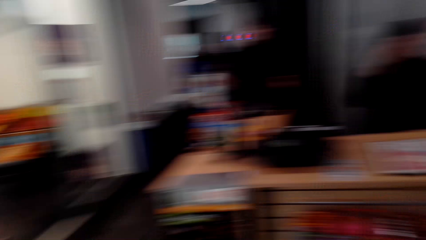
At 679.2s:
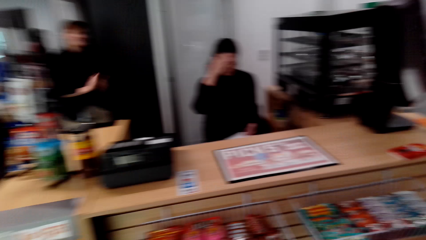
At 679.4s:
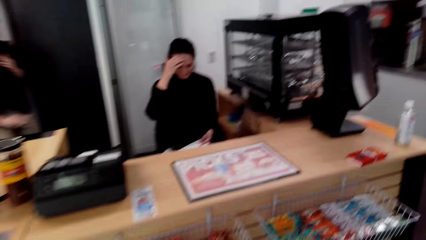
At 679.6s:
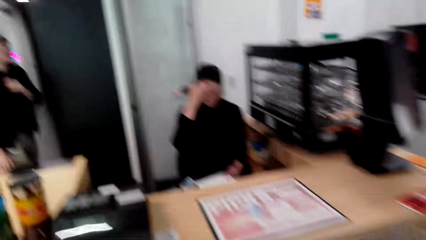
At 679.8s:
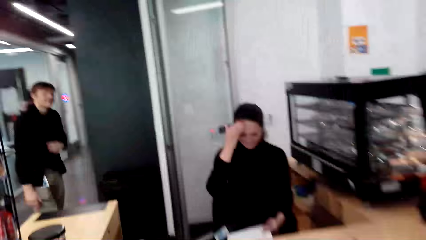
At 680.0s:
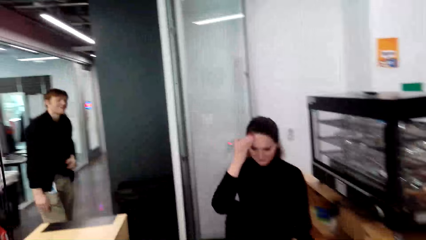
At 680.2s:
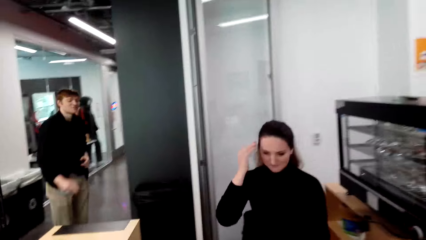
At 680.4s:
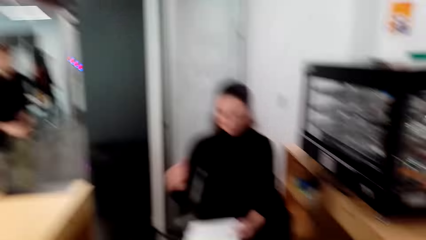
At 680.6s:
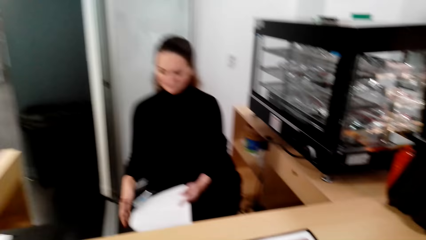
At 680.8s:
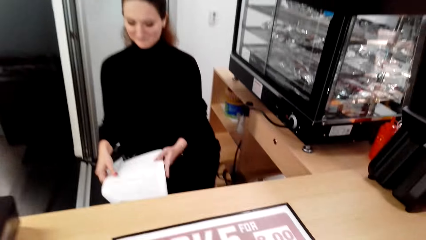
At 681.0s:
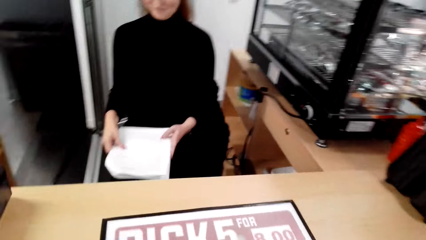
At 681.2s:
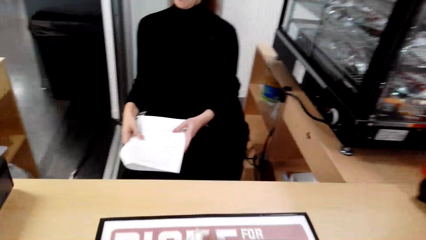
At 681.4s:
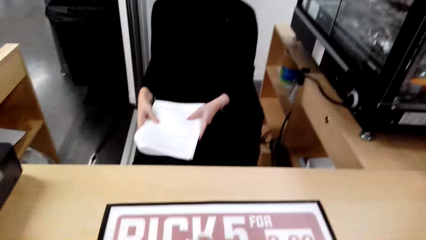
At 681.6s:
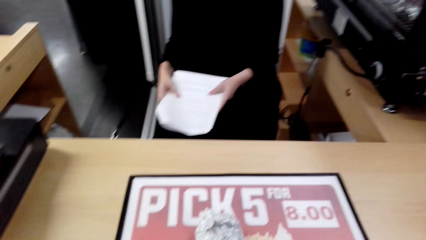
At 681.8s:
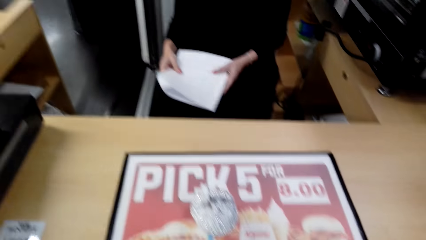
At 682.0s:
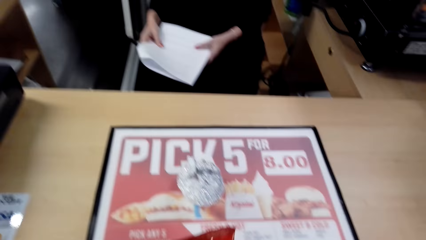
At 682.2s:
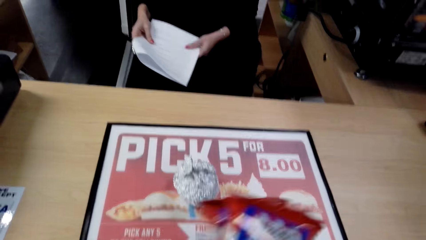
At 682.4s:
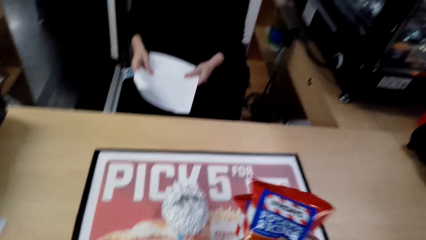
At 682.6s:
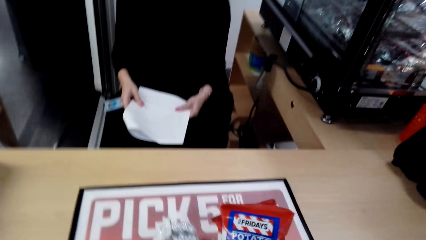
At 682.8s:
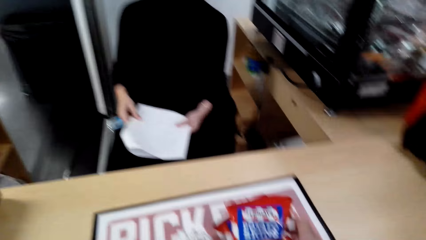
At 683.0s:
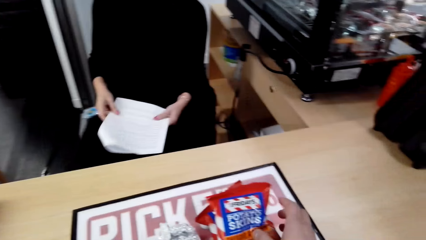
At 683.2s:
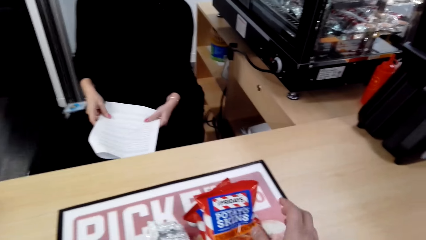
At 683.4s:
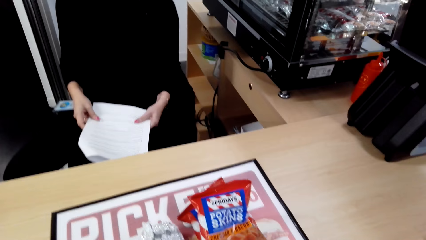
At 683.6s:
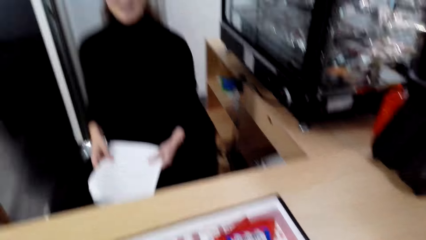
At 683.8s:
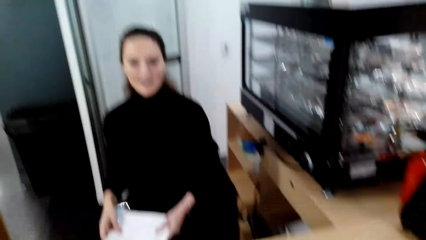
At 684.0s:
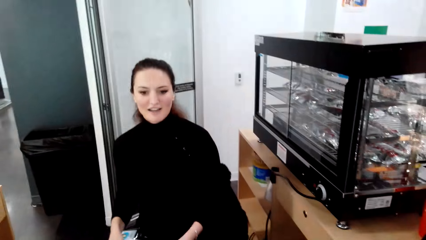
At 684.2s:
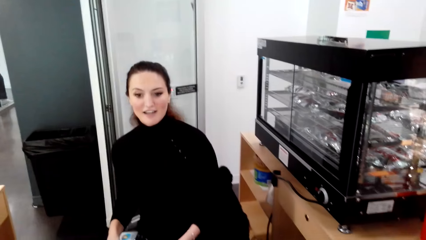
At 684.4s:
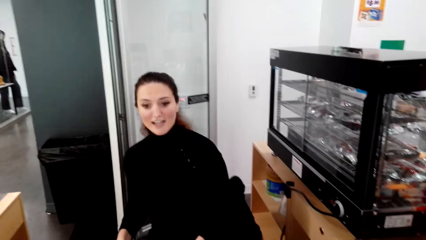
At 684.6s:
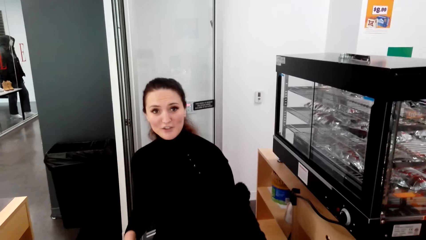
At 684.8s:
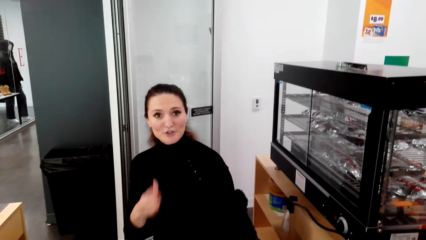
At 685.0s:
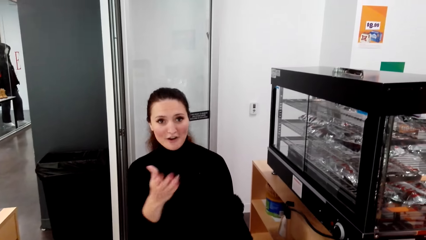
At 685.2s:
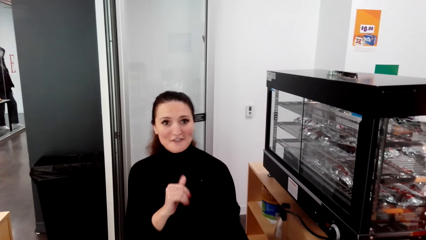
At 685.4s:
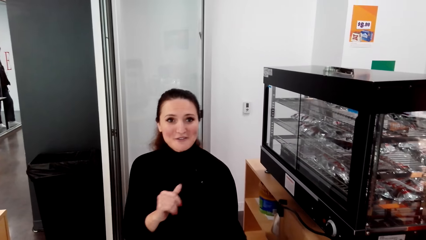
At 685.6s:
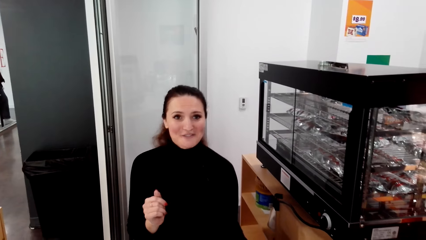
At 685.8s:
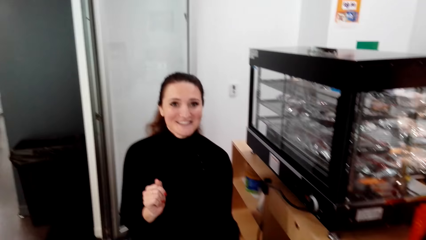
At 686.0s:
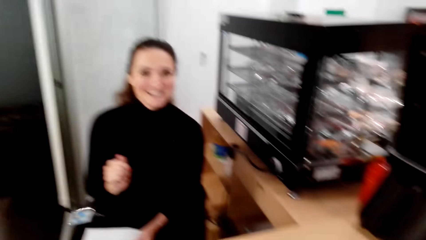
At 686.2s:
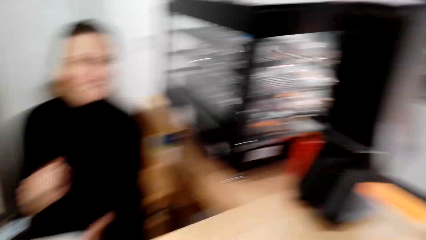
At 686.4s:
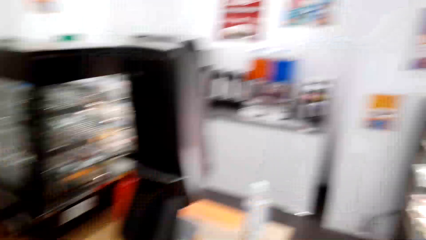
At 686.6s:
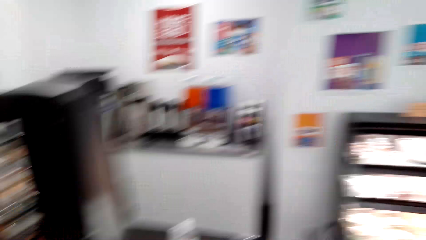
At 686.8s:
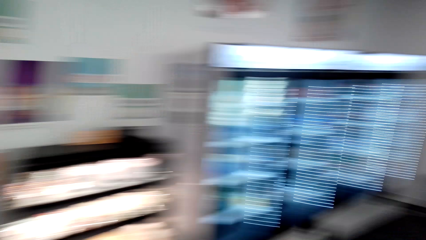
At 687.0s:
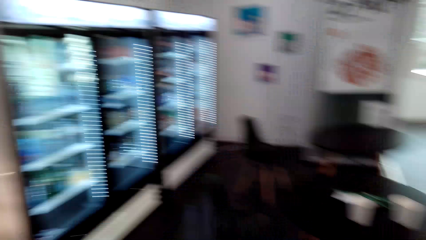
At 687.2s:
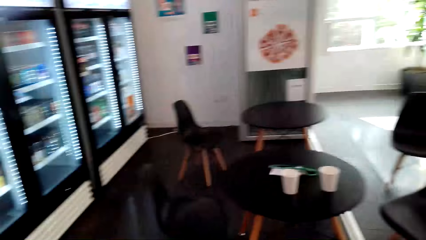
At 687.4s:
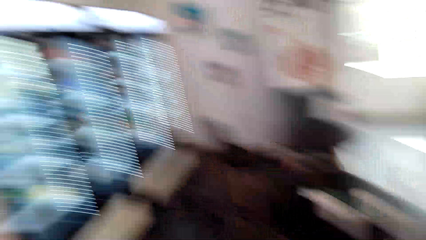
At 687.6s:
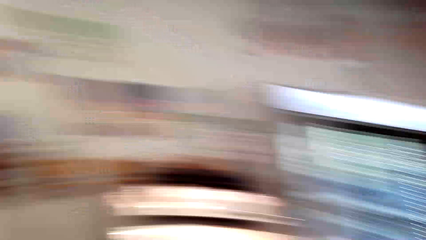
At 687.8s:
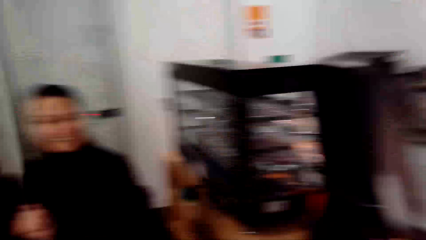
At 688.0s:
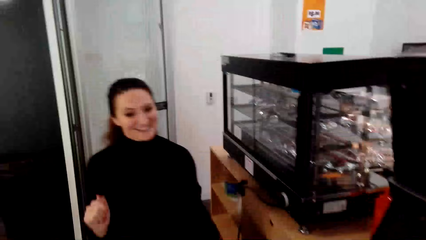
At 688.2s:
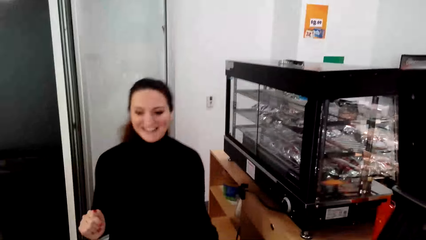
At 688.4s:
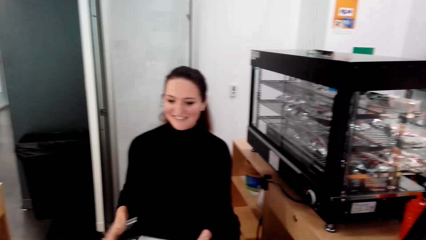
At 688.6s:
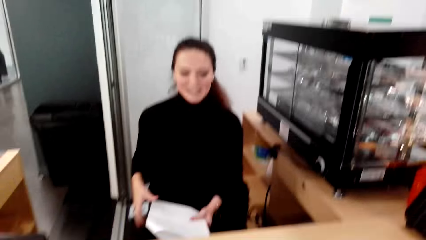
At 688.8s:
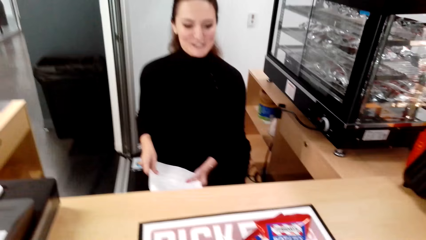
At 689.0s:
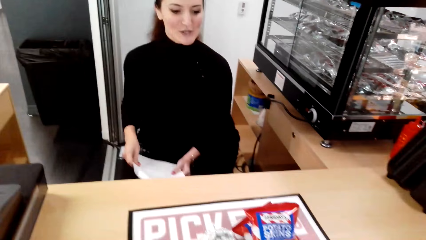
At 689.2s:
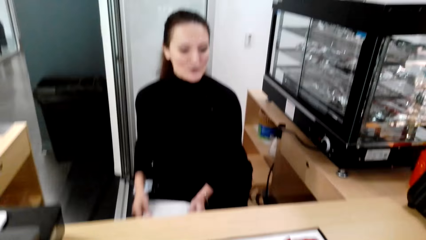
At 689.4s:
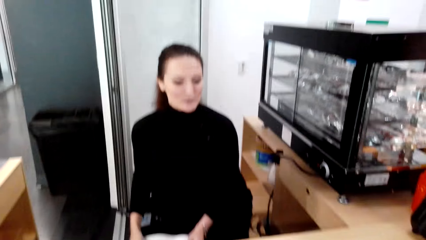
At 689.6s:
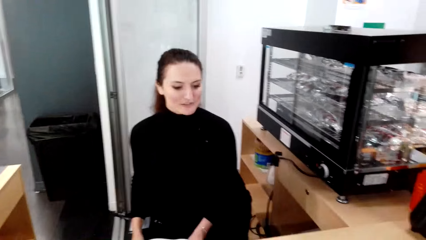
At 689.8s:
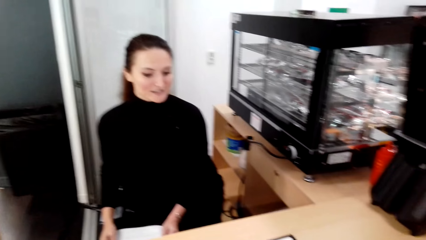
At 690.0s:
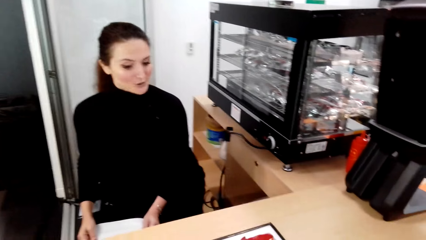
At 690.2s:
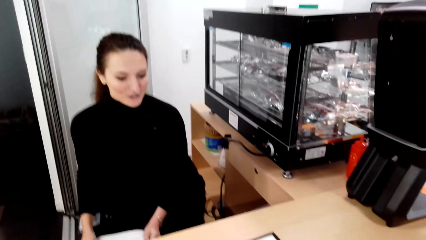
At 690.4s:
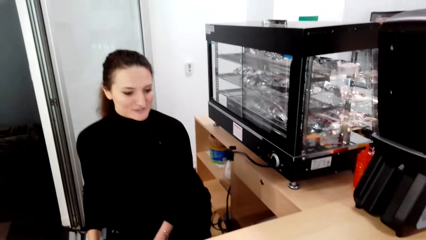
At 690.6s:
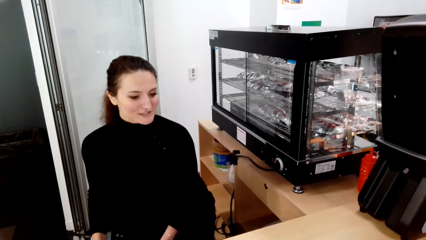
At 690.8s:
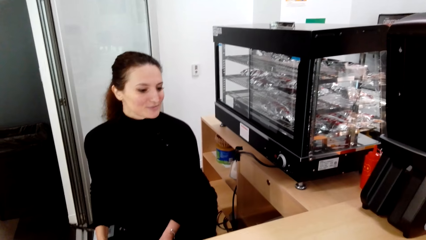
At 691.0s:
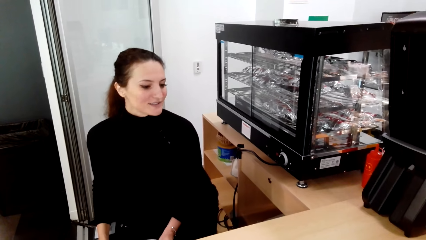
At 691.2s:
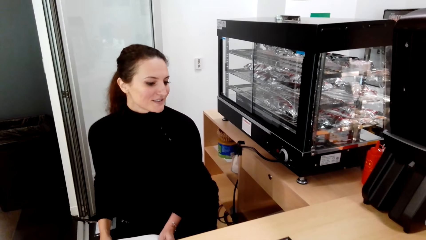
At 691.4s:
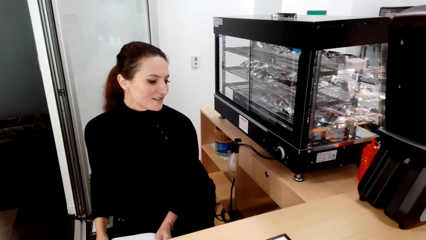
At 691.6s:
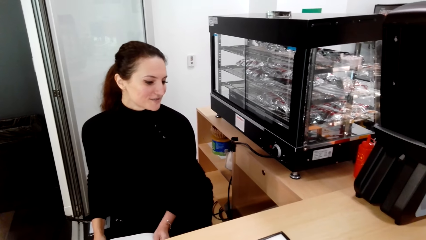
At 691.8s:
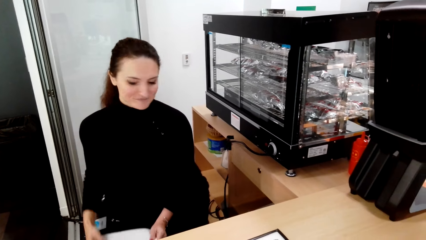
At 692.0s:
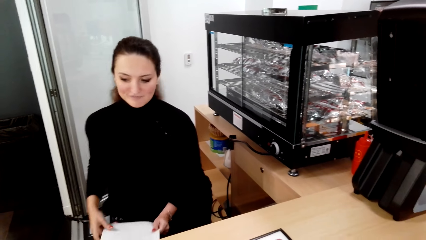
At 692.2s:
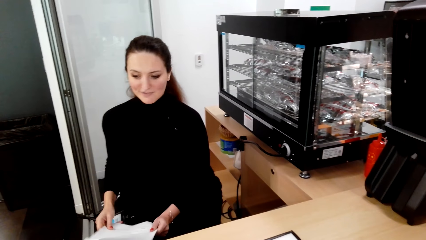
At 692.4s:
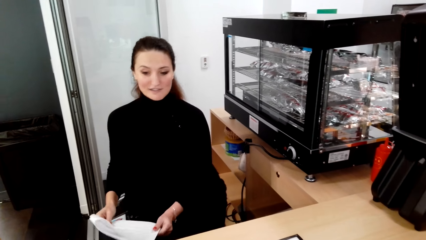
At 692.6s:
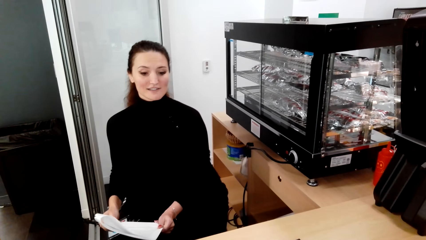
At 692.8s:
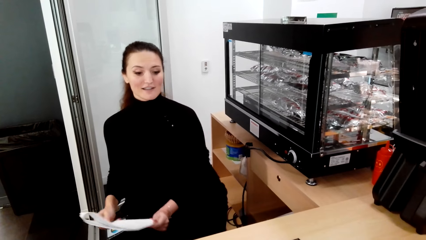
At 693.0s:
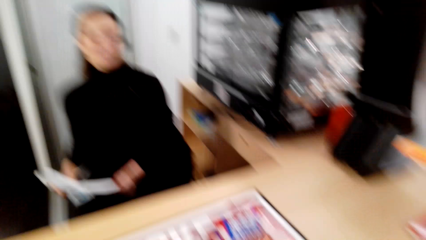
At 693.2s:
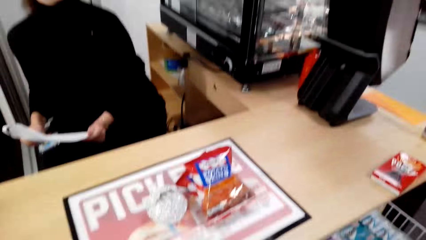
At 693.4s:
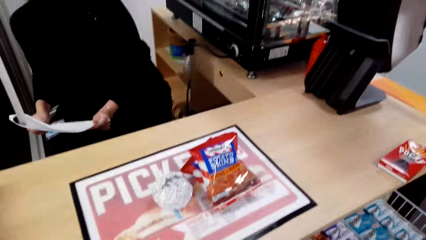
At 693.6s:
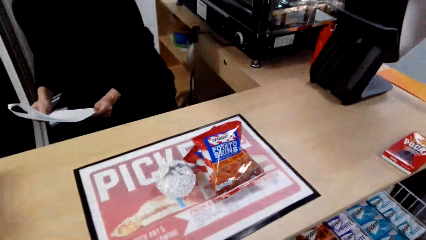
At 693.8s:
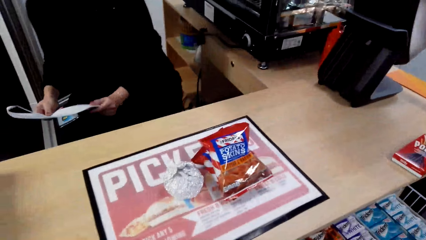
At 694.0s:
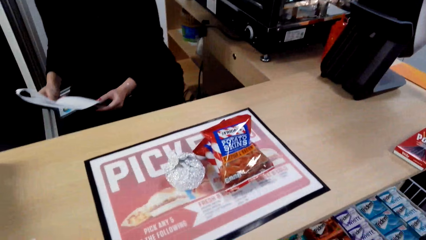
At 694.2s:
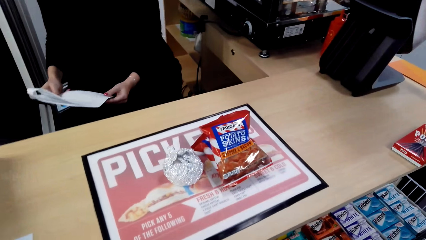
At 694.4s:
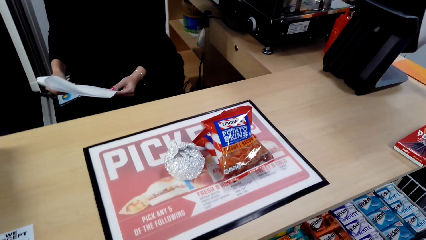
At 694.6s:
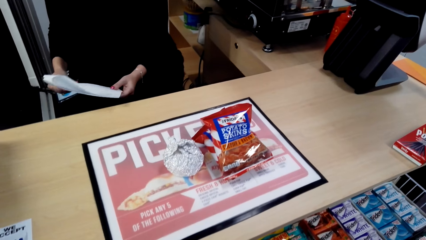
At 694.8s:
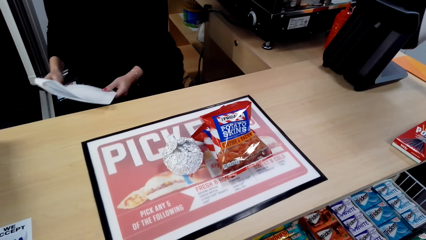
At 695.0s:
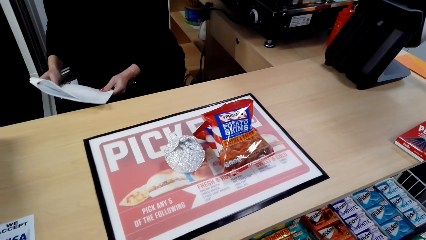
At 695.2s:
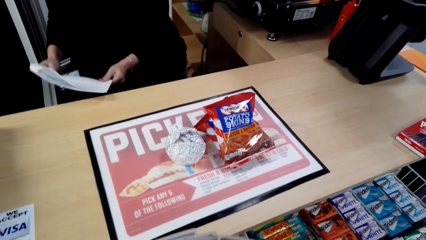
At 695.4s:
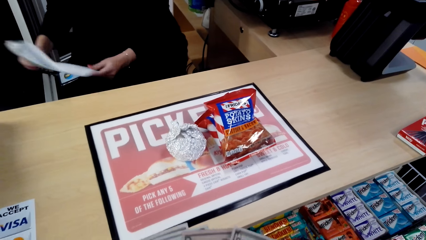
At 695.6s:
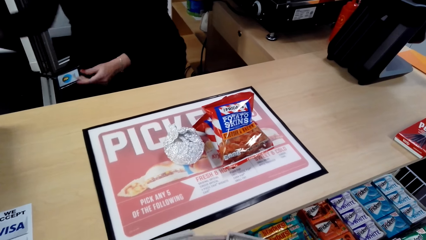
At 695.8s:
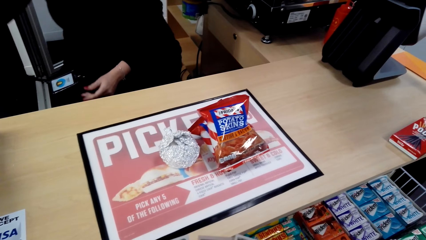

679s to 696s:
The camera wearer puts something on top of the counter. They converse with a woman. They move the camera around. They converse with the woman.
